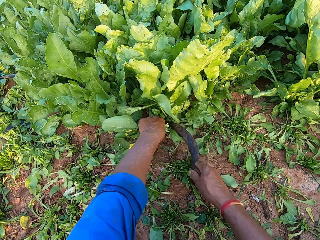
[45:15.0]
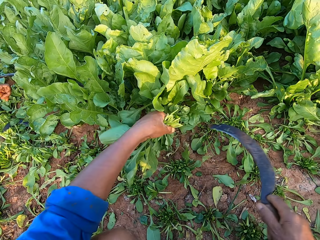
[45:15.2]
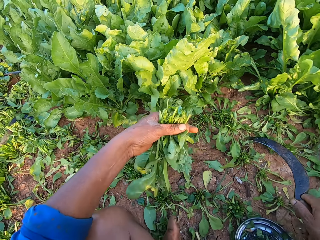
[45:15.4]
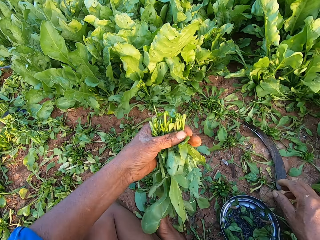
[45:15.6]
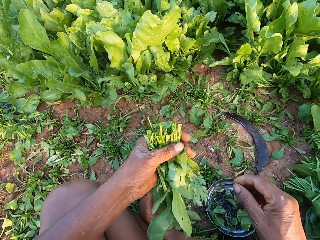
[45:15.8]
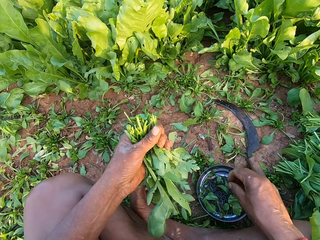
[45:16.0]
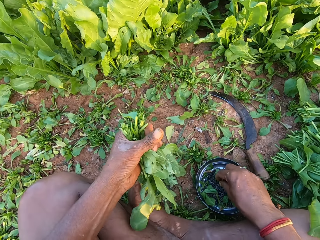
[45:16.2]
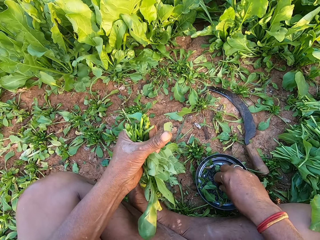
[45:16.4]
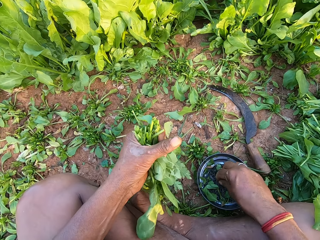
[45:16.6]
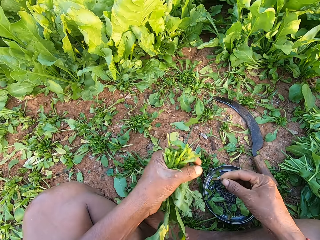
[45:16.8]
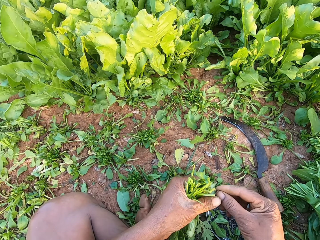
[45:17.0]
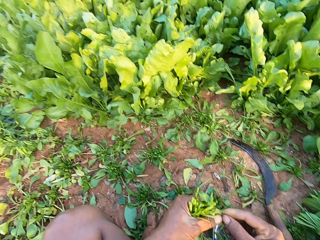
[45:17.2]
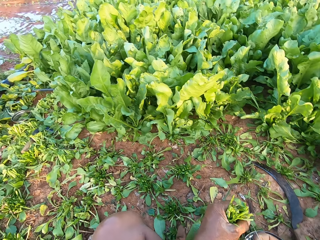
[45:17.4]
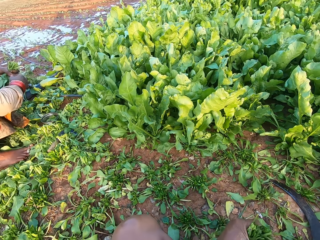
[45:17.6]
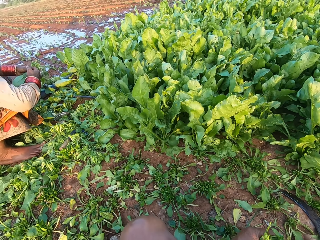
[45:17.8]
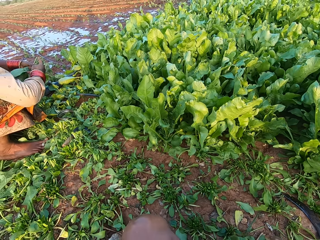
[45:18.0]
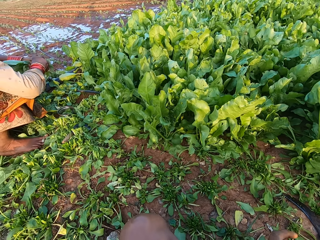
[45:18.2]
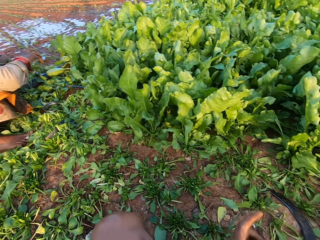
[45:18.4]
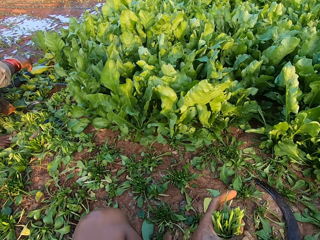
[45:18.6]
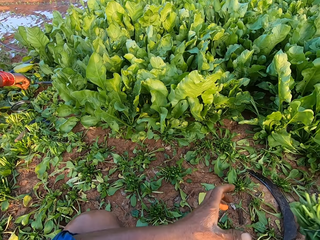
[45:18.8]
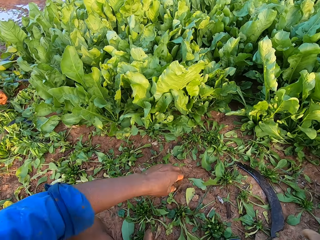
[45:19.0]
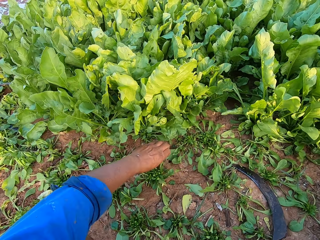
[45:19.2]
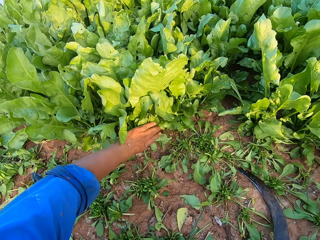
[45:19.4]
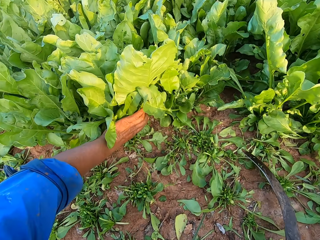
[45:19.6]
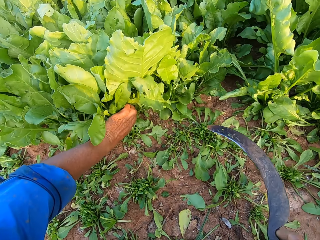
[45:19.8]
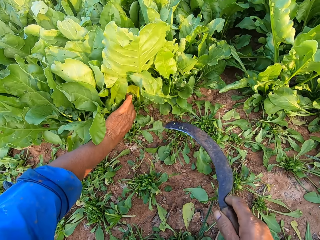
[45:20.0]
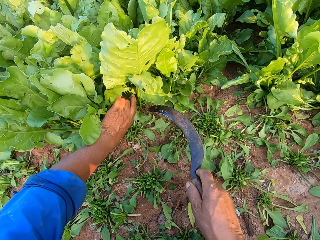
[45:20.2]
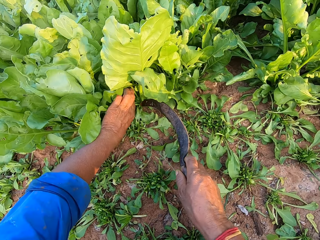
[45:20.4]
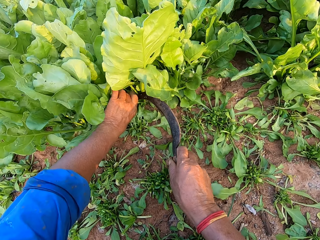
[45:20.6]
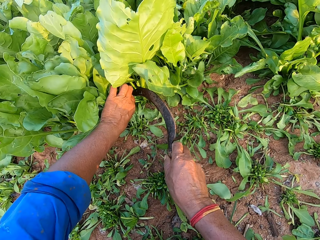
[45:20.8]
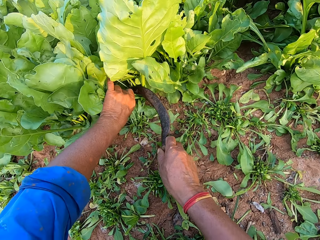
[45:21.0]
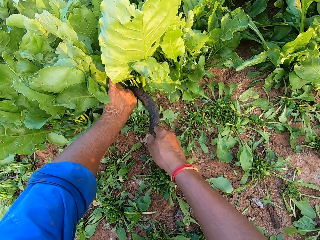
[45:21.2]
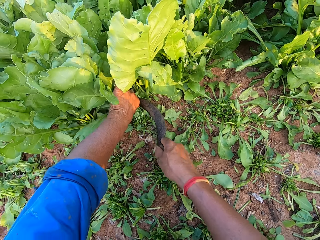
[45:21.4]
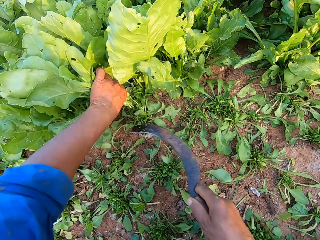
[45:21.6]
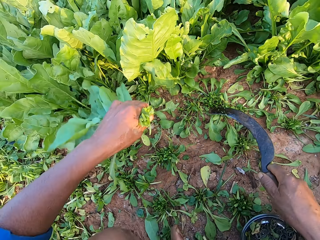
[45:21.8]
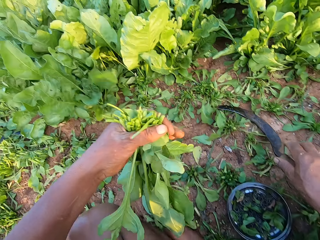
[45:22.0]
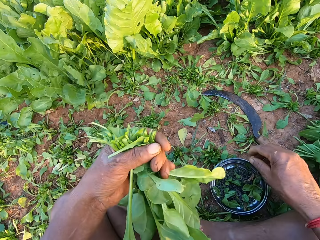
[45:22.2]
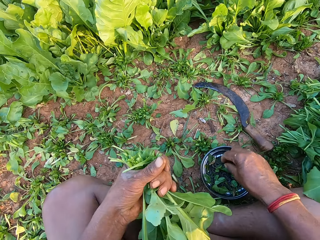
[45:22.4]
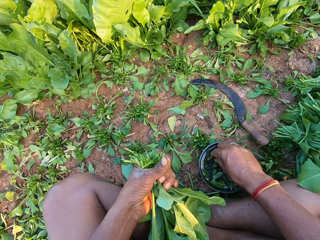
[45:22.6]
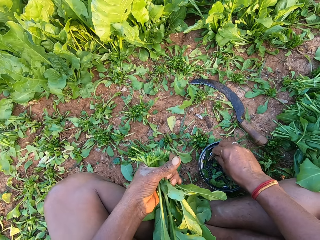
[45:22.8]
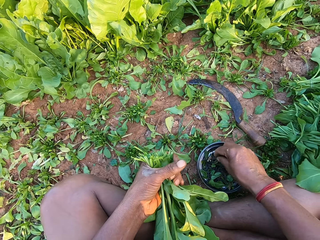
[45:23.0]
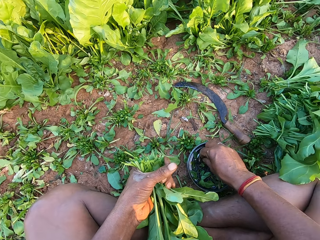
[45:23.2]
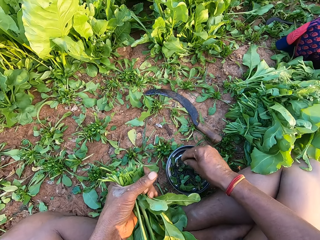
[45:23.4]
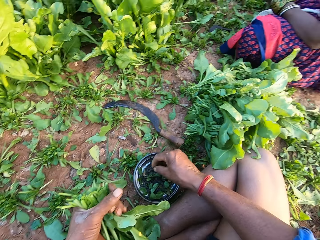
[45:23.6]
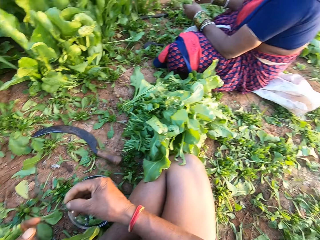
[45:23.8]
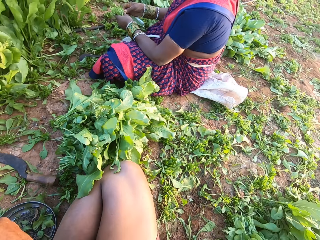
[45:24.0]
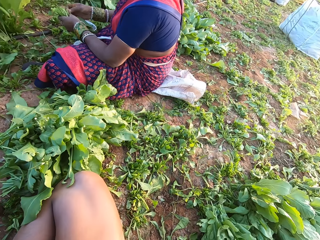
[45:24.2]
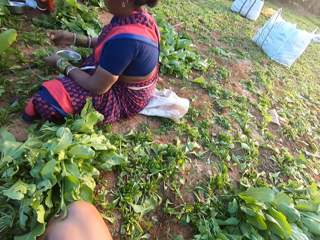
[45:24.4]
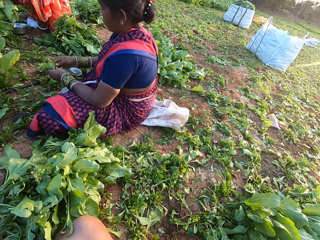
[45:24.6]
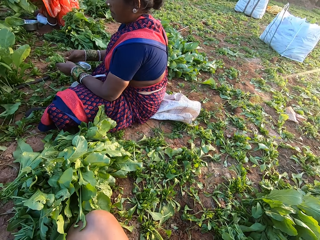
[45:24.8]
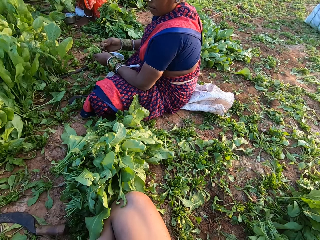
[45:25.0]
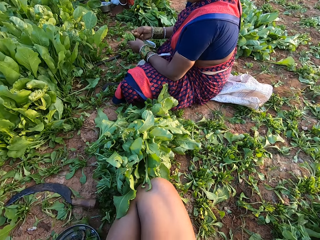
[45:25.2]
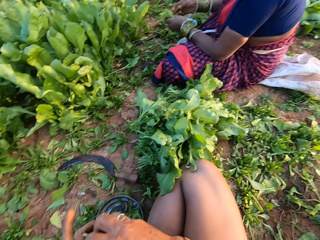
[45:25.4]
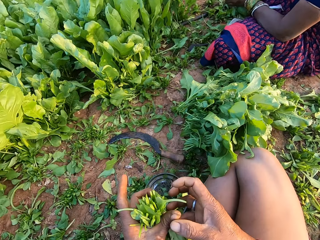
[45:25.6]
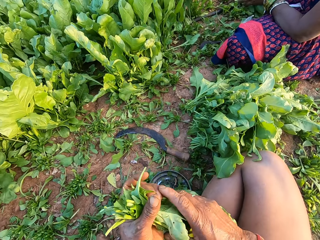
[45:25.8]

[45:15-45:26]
The camera wearer cuts the spinach plants from the ground with the sickle in his right hand. He cuts the vegetables in his left hand with the sickle in his right hand. He touches kales. He places the sickle on the ground with his right hand. He picks a rubber band from the bowl on the ground with his right hand. He holds the rubber band with both hands. He touches something. A woman holds some vegetables with her left hand. The camera wearer looks around. He holds some vegetables with his left hand. He holds the sickle in his right hand. He cuts the vegetables in his left hand with the sickle in his right hand. He places the sickle on the ground with his right hand. He picks a rubber band from the bowl on the ground with his right hand. He touches something. He looks around.

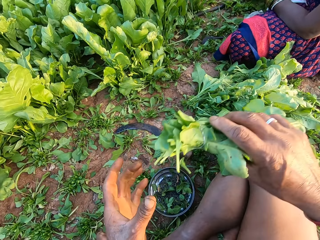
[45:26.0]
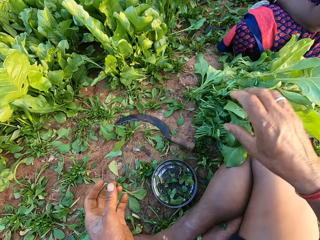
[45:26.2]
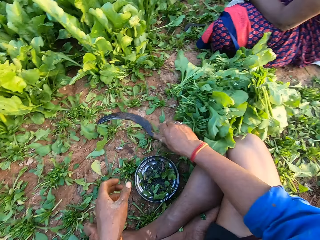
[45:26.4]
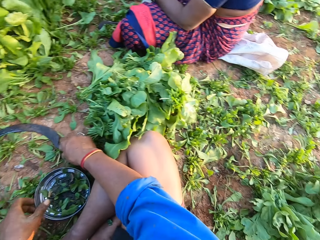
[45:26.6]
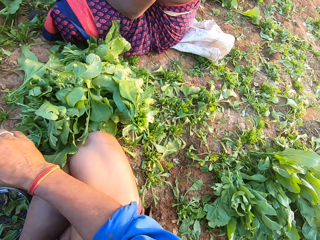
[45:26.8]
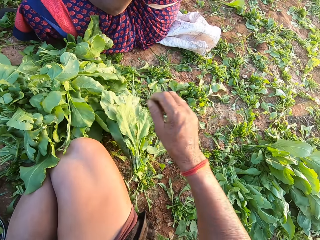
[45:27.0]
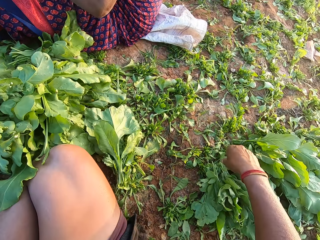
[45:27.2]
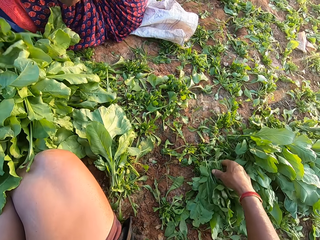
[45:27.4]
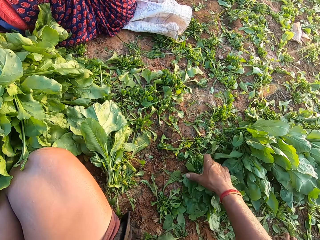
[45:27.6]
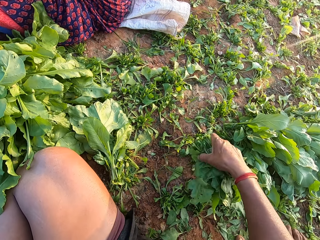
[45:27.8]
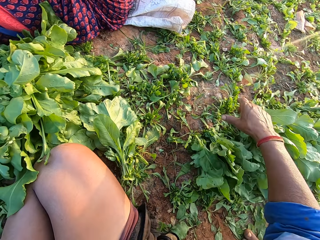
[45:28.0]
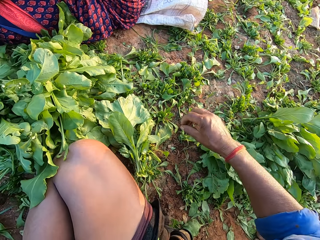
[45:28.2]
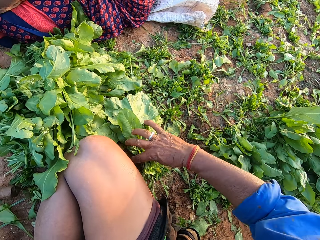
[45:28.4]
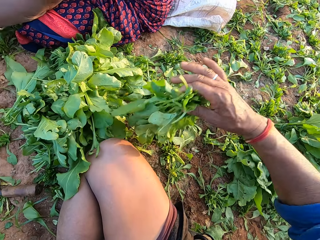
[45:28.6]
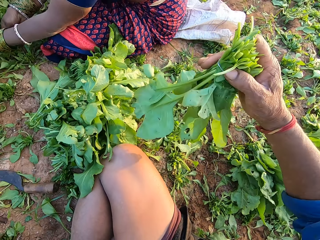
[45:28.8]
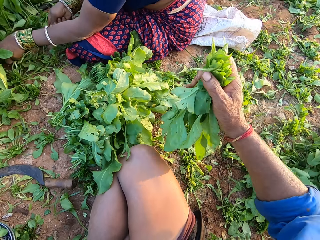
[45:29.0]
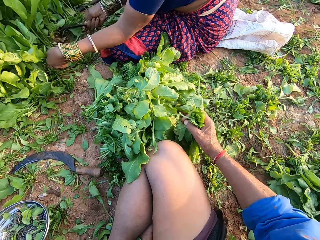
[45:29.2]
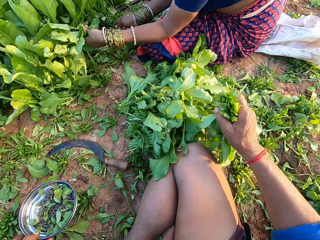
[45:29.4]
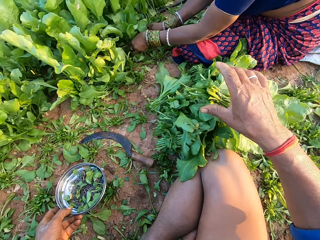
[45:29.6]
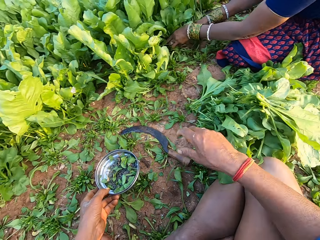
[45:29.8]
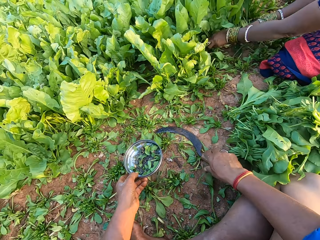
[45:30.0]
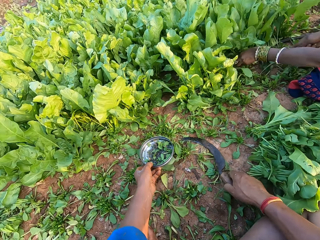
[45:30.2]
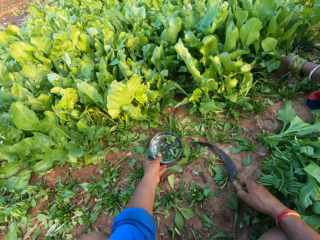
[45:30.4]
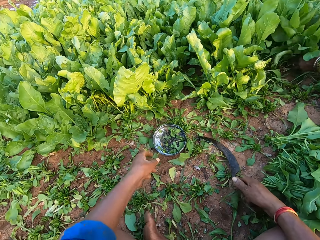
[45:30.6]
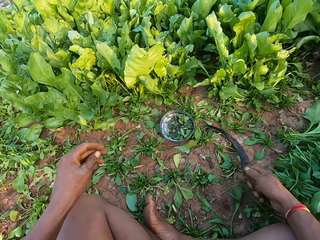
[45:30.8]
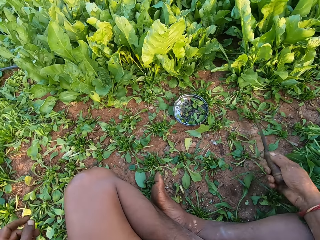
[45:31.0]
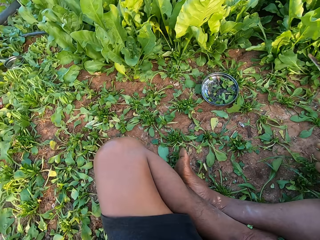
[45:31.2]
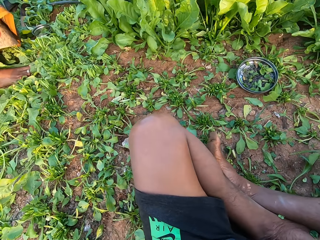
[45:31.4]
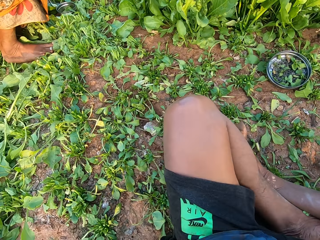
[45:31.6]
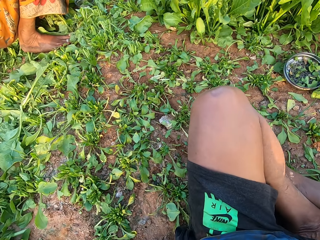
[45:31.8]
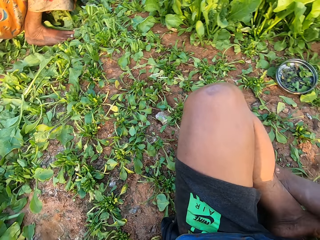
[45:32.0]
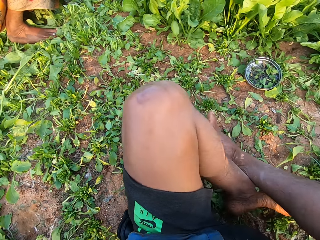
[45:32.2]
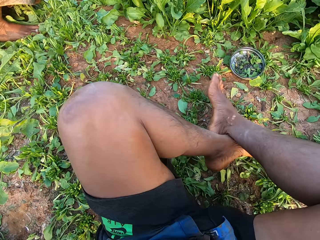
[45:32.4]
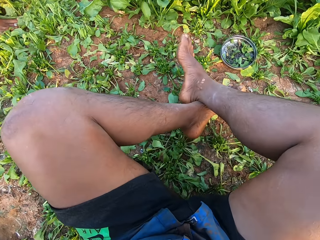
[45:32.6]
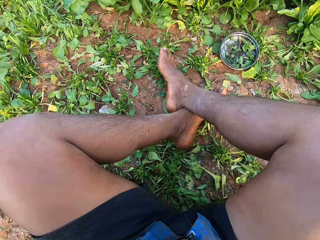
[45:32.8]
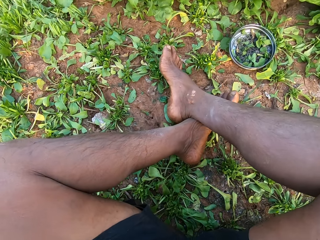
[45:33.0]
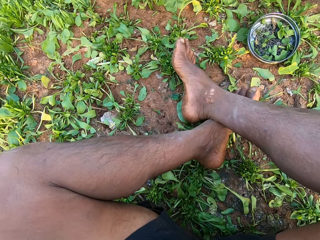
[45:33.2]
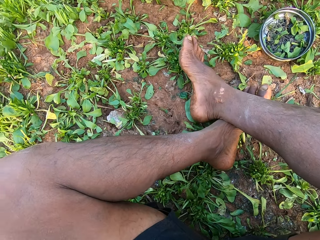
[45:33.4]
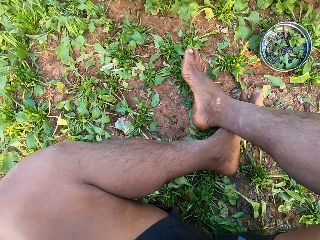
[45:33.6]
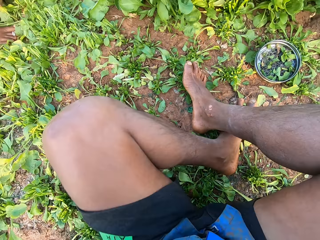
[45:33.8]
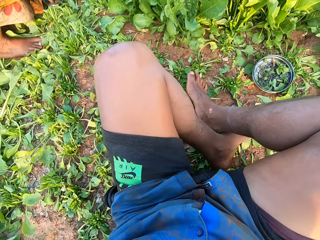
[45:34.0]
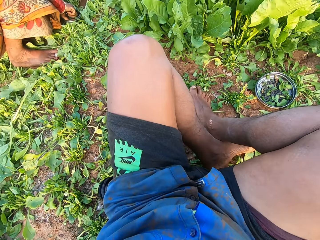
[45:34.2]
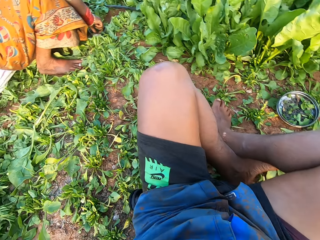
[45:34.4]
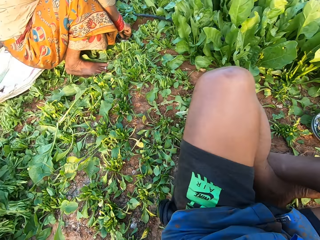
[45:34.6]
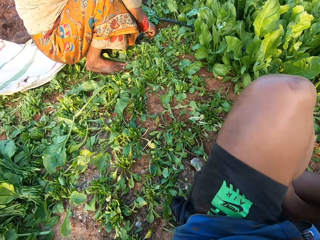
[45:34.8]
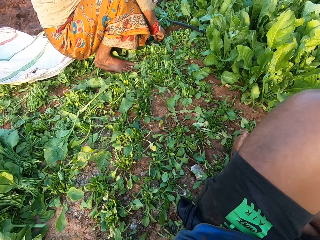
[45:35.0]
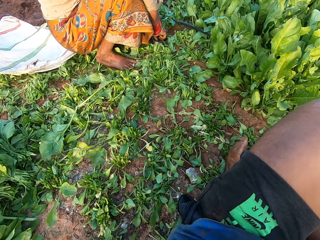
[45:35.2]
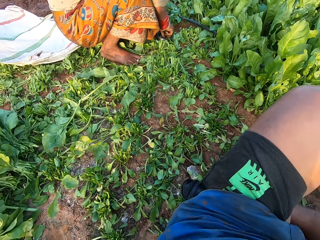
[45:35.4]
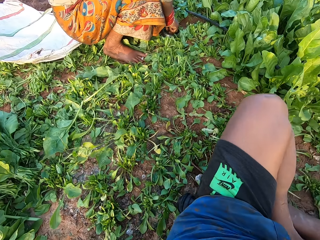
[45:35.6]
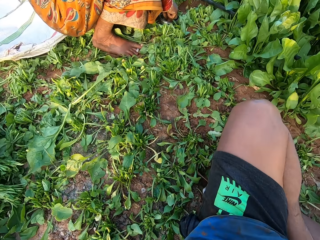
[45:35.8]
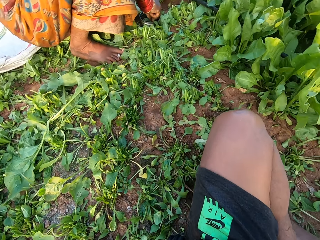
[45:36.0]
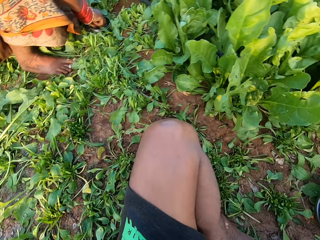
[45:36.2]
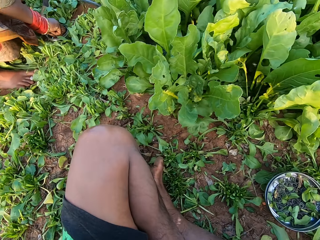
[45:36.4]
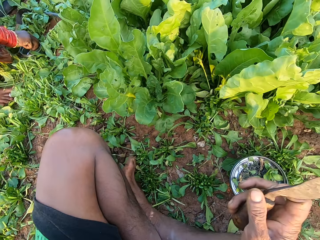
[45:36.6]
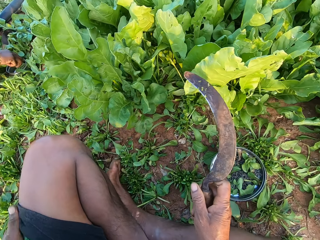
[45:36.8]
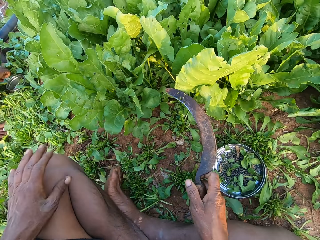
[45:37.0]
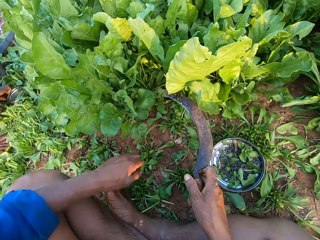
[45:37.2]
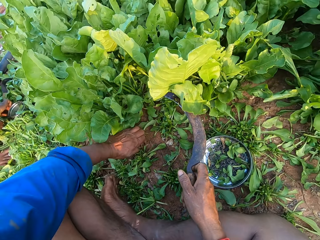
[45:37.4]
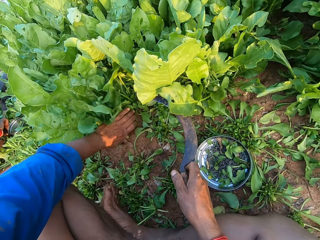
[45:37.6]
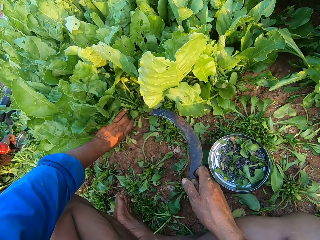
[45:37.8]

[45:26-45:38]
The camera wearer passes the vegetables from his left hand to his right hand. He drops the vegetables on a pile of vegetables with his right hand. He touches kales. He picks some vegetables from the ground with his right hand. He touches kales again. He drops the vegetables on the ground with his right hand. He picks some vegetables from the pile of vegetables on the ground with his right hand. He hits the vegetables on the pile of vegetables with his right hand. He places the vegetables on the pile of vegetables with his right hand. A woman holds some vegetables with both hands. The camera wearer holds the bowl with his left hand. He picks the sickle from the ground with his right hand. He places the bowl on the ground with his left hand. He looks around. Another woman picks a rubber band from a bowl on the ground with her right hand.
